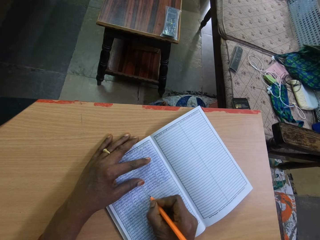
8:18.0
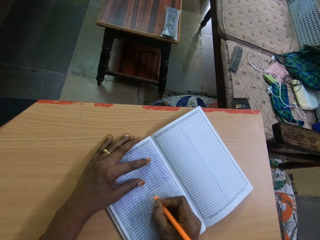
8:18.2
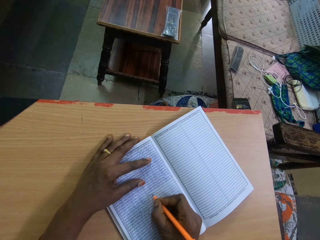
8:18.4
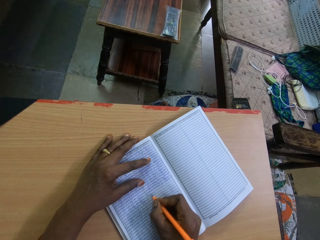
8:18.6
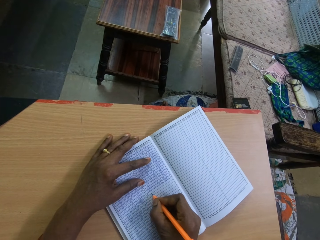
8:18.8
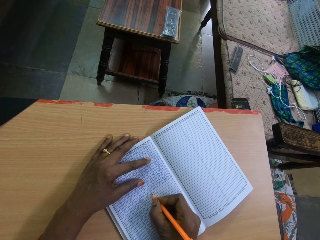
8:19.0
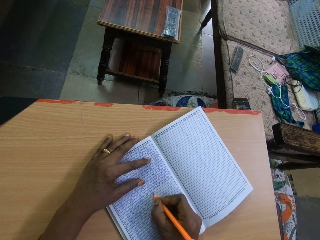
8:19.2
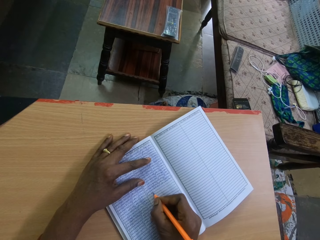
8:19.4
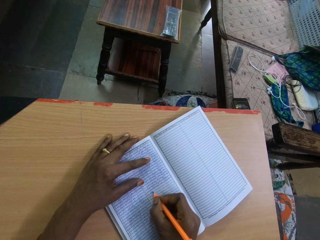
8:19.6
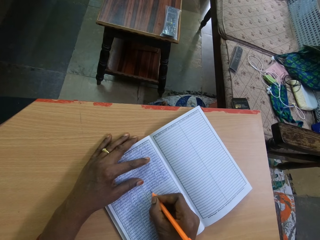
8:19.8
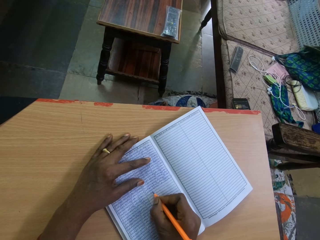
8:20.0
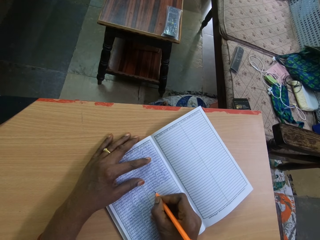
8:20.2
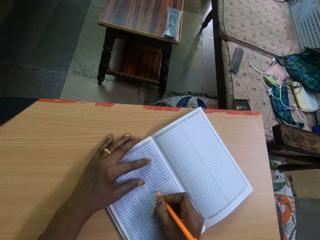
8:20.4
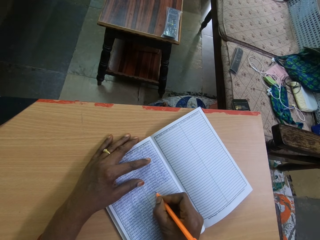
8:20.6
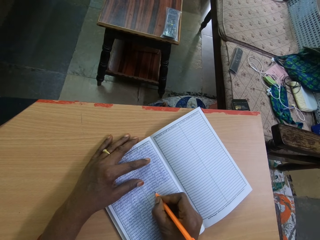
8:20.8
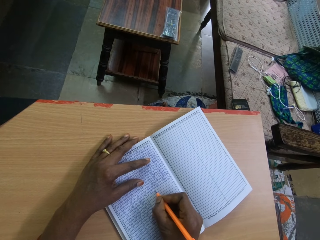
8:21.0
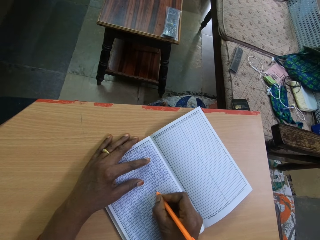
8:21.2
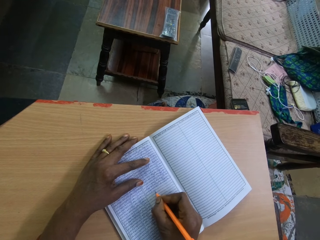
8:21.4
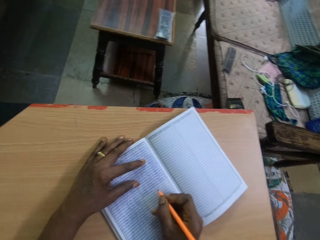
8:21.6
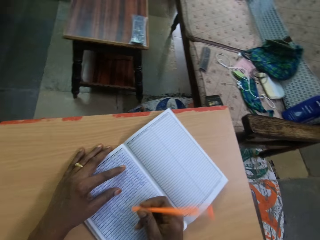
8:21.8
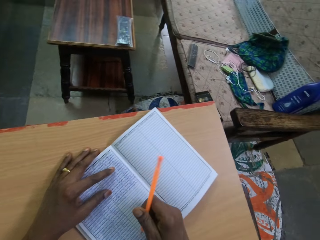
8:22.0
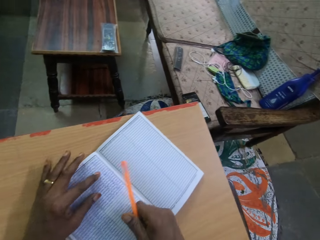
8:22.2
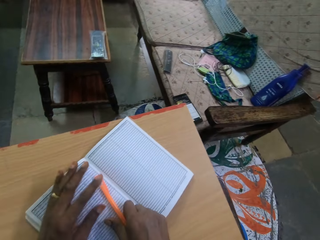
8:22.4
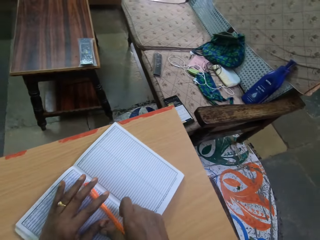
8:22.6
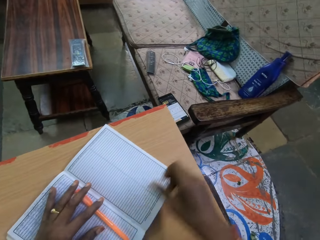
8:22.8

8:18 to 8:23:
The camera wearer drops the pen in her right hand on the book on the board.

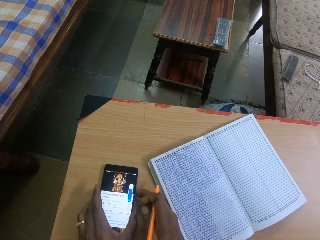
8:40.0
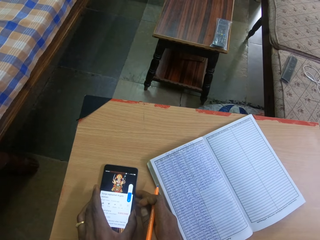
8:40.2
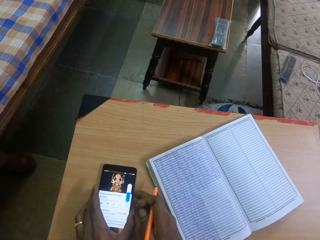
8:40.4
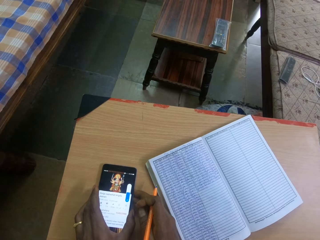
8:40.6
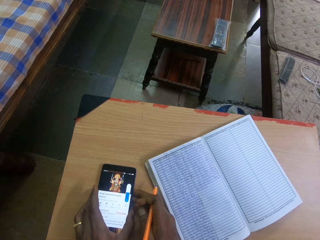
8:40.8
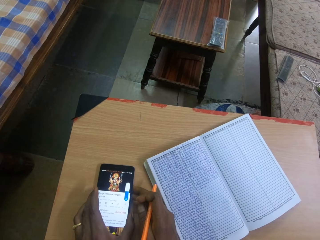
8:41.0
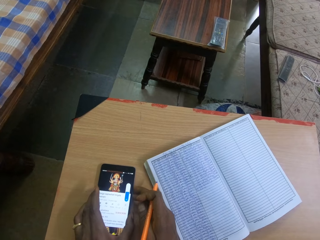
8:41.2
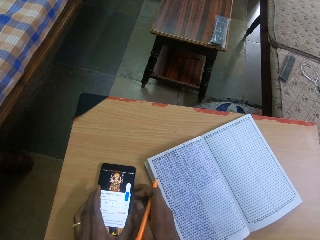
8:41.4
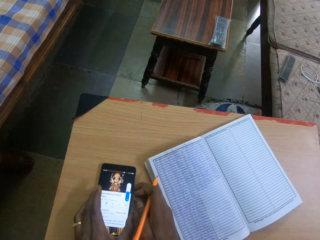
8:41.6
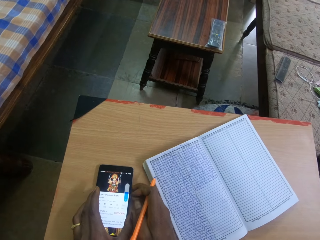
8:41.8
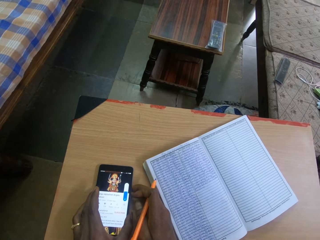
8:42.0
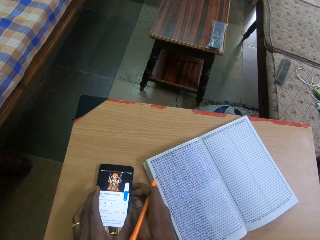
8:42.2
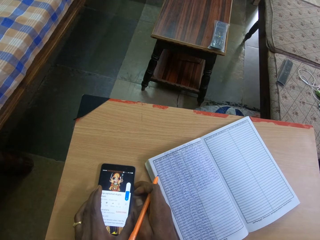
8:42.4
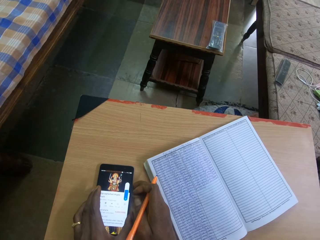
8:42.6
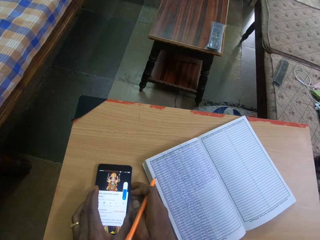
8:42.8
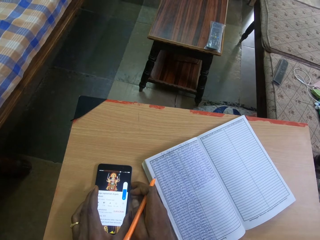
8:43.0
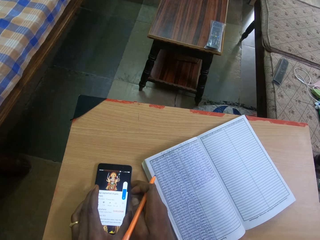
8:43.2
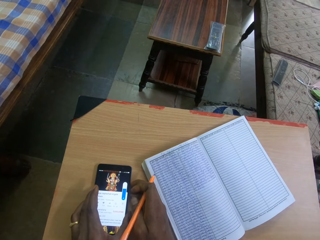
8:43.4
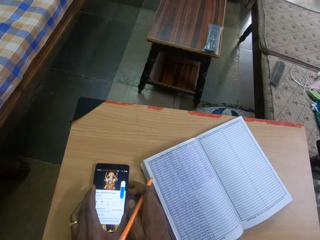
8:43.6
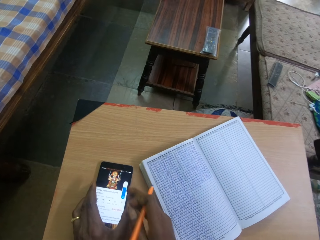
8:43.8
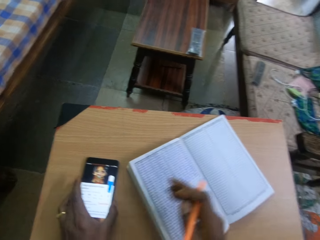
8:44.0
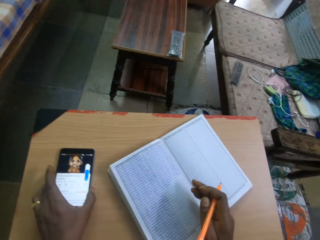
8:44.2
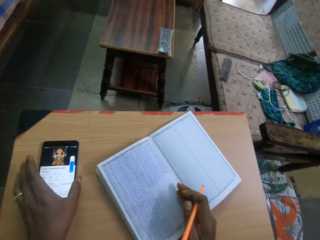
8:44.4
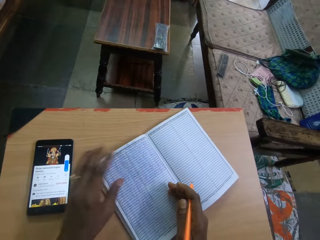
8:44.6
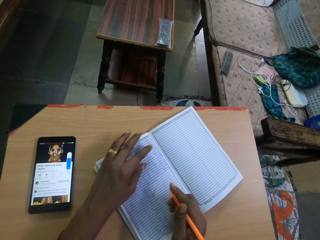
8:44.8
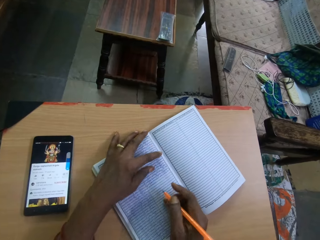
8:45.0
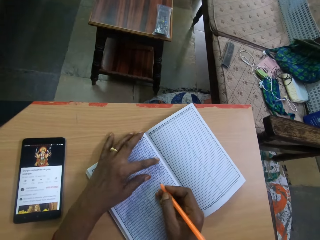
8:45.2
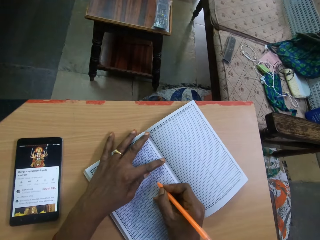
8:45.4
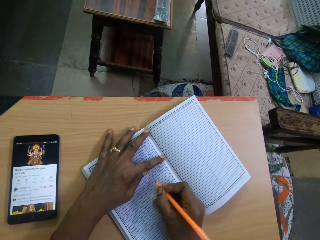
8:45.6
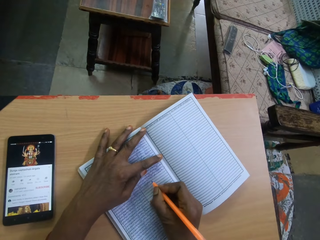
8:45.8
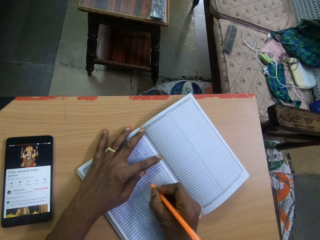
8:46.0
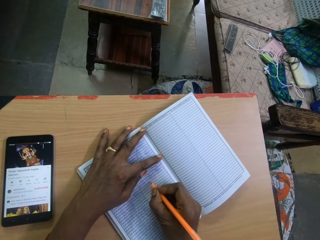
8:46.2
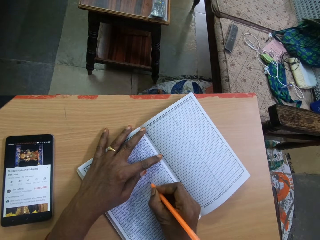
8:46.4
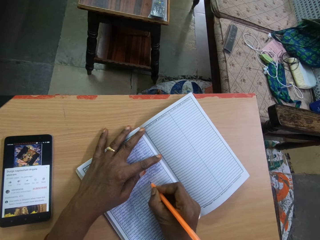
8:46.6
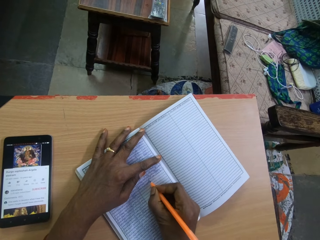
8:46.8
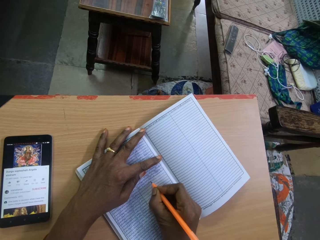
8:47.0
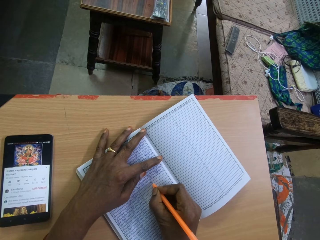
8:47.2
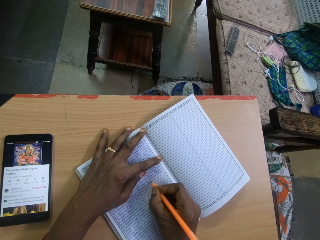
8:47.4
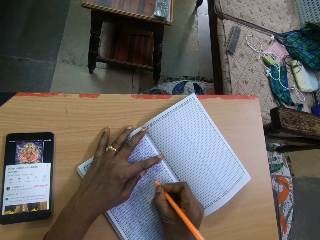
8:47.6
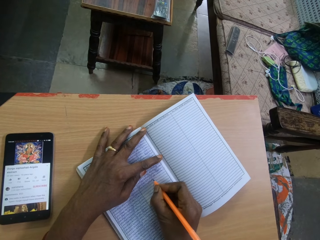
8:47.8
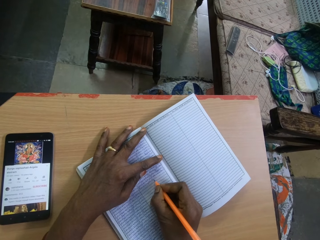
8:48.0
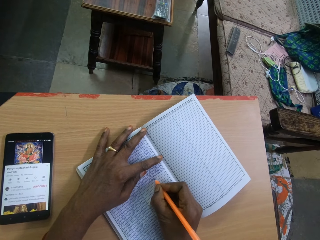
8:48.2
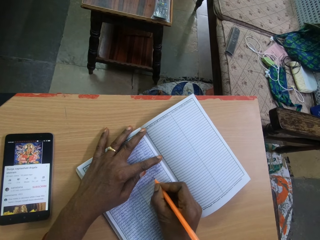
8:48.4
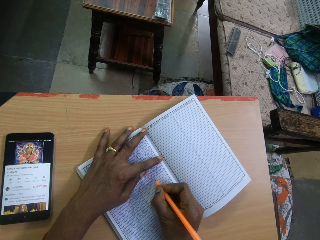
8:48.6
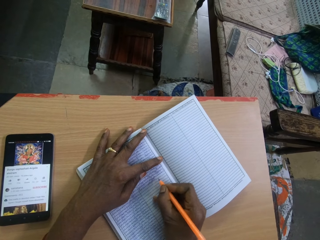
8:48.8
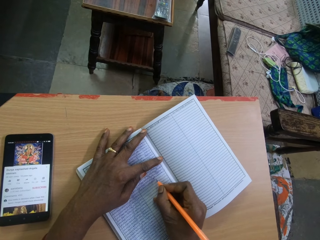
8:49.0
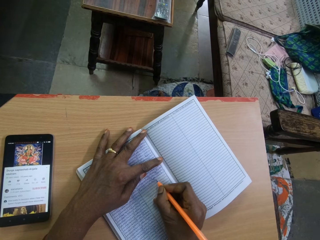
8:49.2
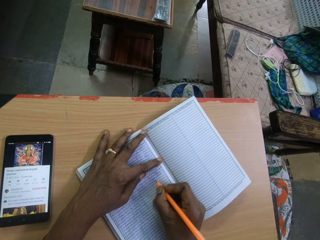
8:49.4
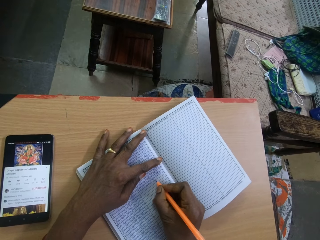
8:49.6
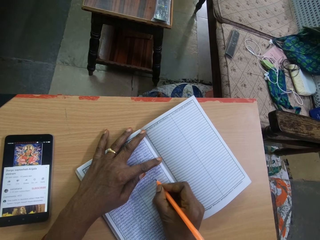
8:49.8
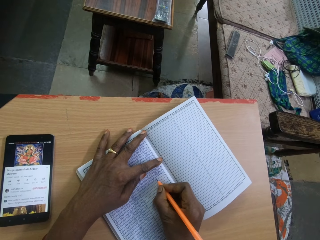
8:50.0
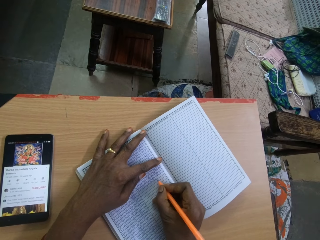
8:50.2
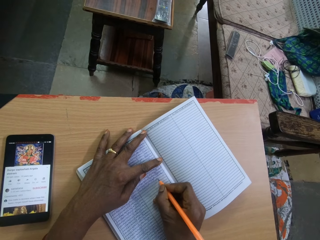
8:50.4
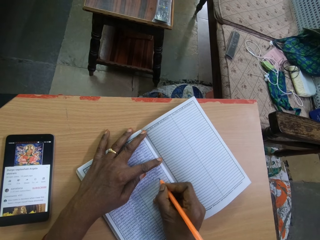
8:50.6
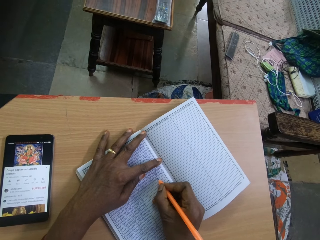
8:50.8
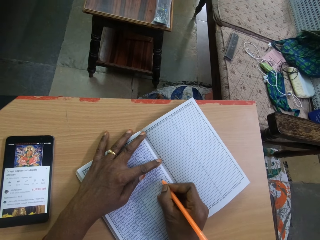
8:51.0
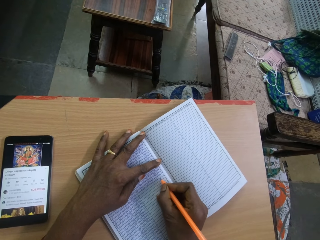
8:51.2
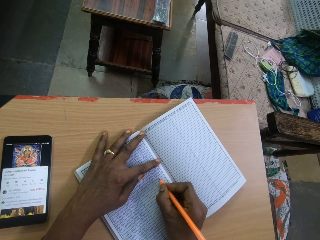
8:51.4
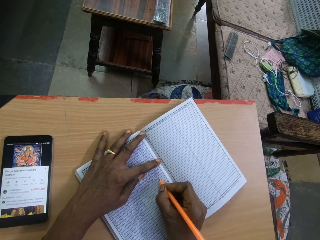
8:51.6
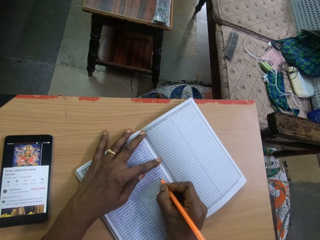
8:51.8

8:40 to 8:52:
The camera wearer adjusts the phone on the board with her left hand. She places her right hand on the book on the board. She places her left hand on the book on the board. She holds the book with her left hand. She writes in the book on the board with the pen in her right hand.

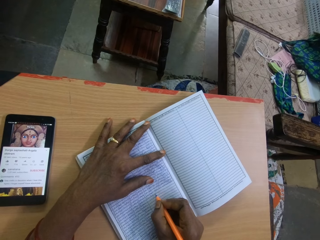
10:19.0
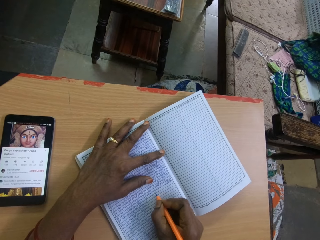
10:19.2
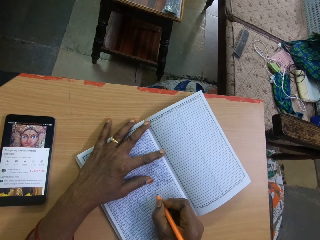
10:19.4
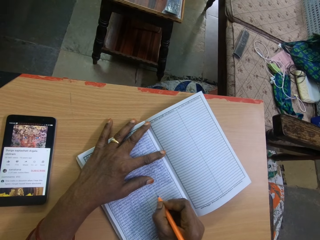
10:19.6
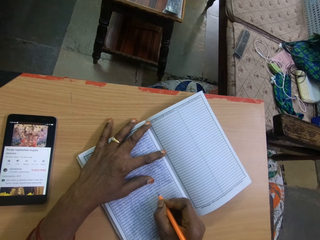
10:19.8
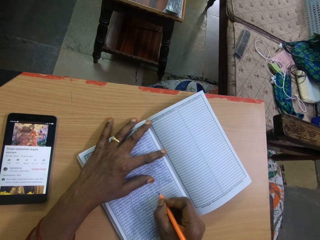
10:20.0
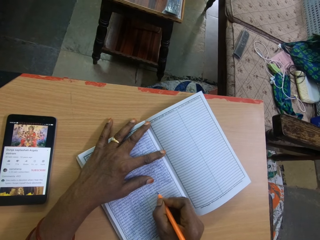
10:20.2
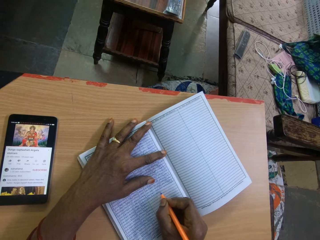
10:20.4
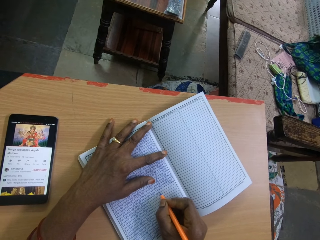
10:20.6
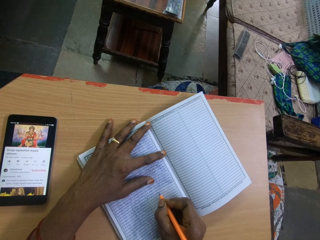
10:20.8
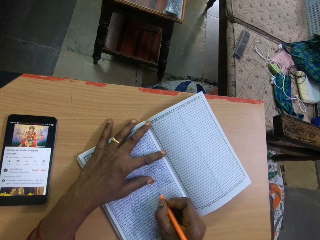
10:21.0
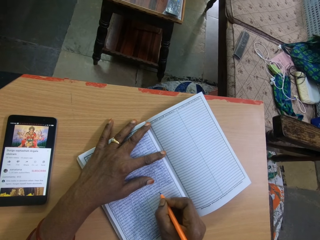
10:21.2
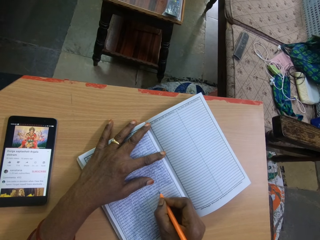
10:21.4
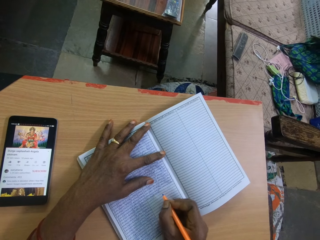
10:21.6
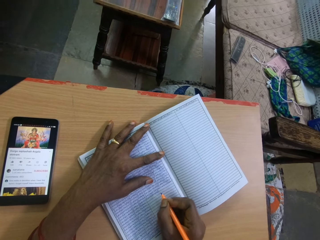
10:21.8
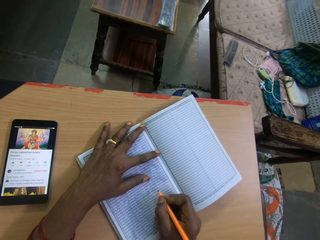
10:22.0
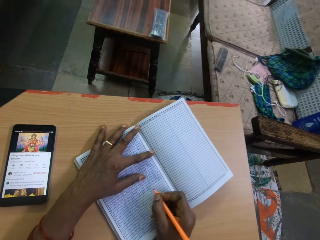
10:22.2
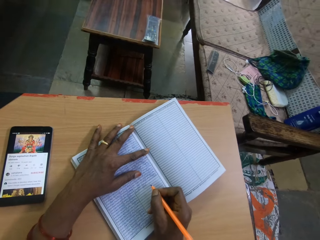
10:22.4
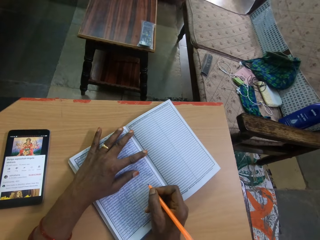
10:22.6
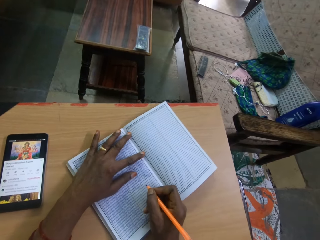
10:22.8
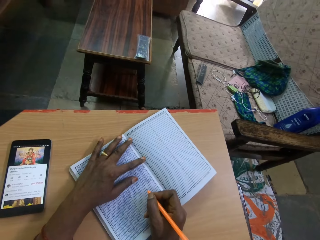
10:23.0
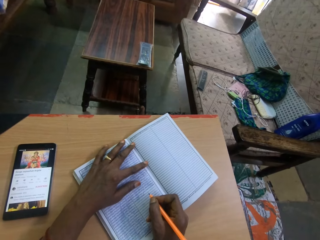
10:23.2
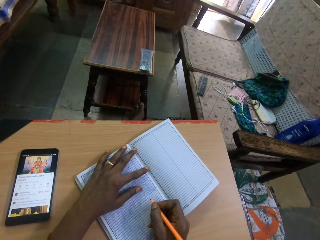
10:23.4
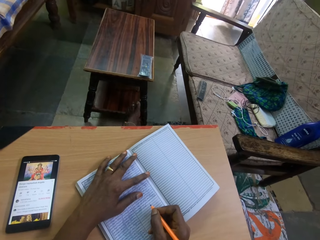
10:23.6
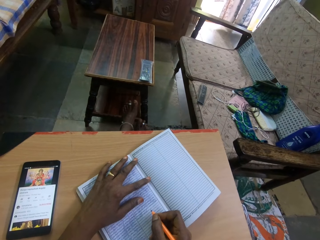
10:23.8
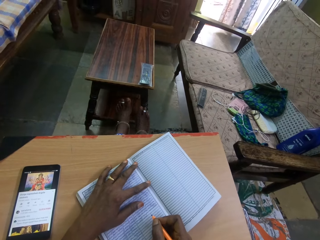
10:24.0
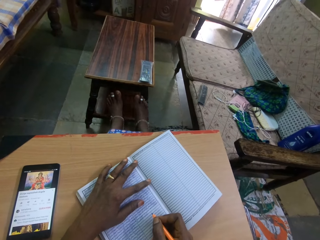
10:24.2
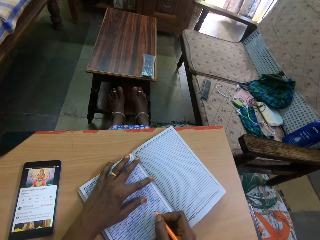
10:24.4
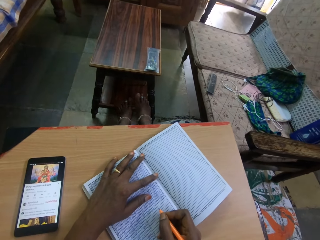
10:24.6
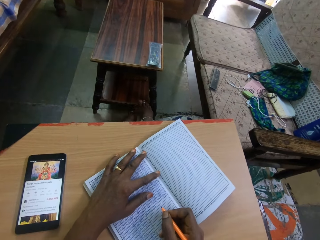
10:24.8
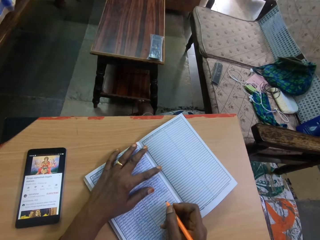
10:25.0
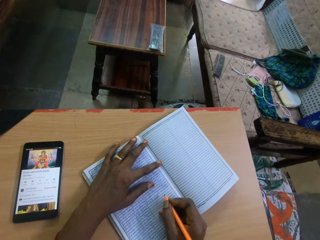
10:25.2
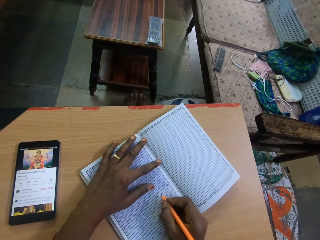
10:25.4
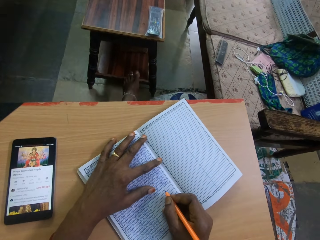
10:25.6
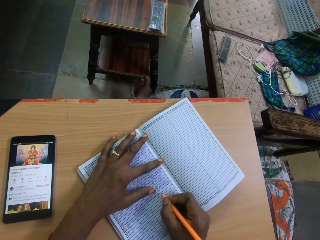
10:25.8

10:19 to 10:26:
A woman interacts with the camera wearer.
